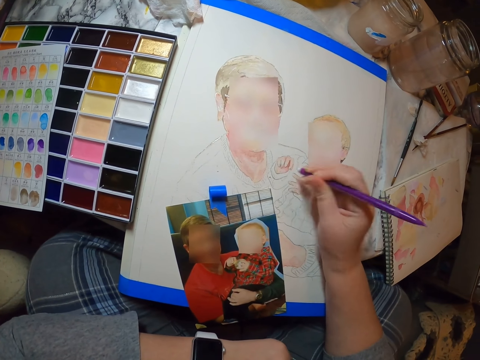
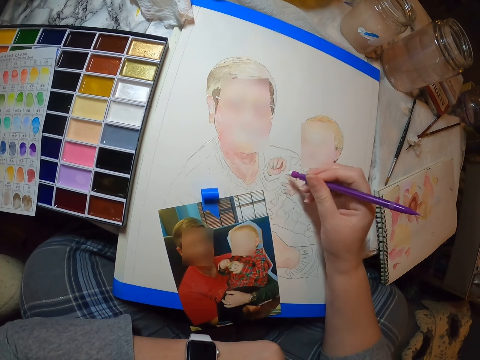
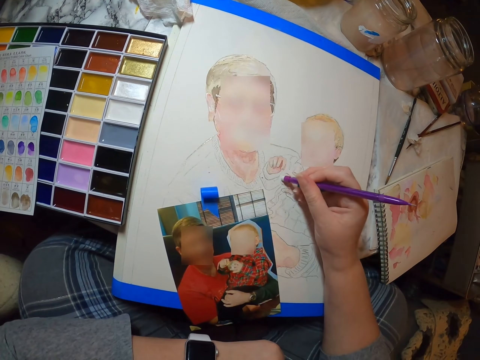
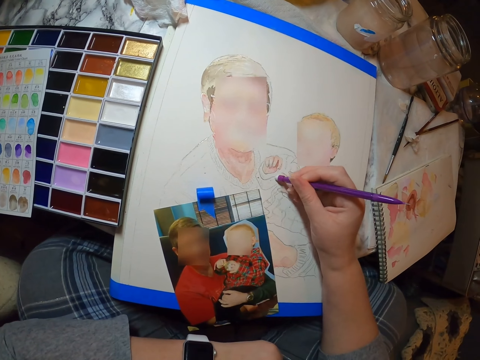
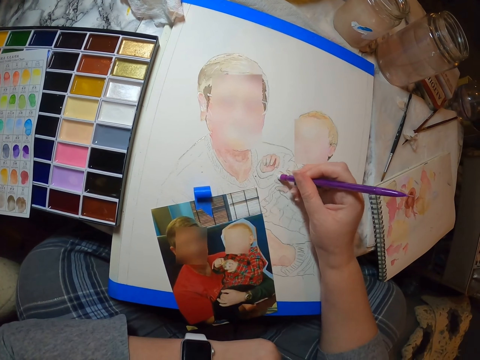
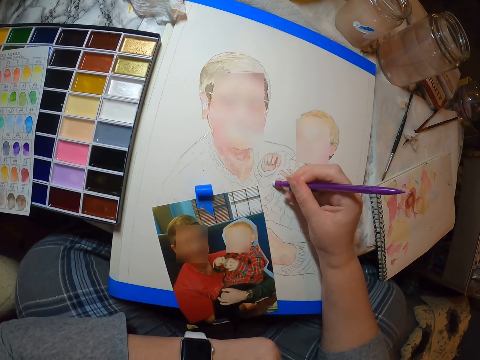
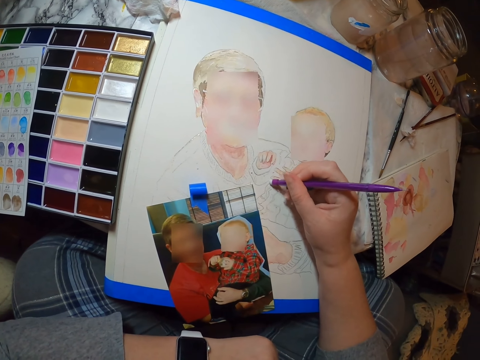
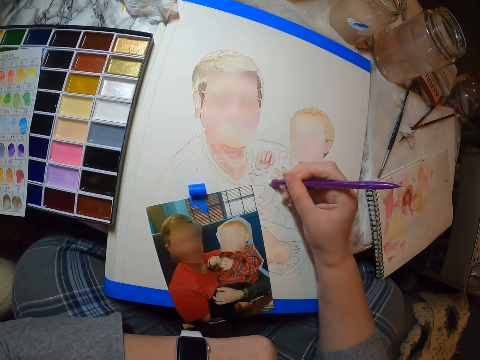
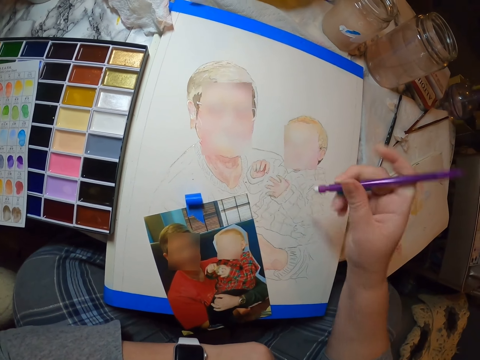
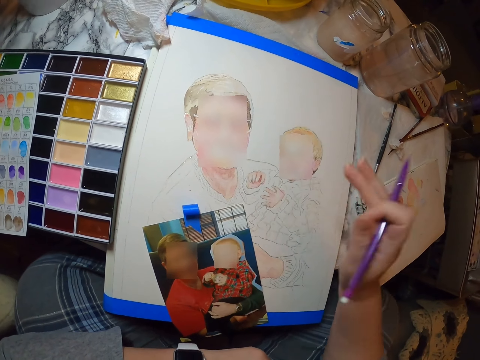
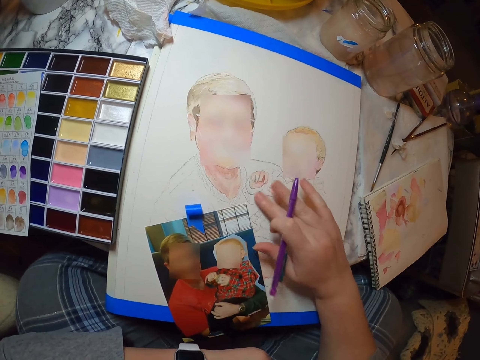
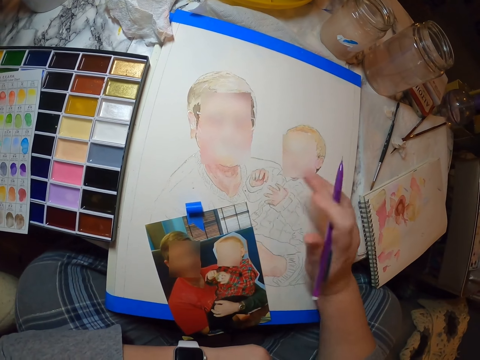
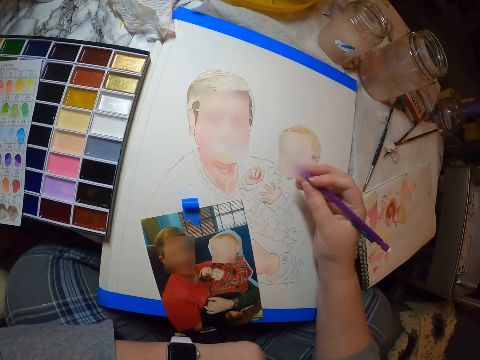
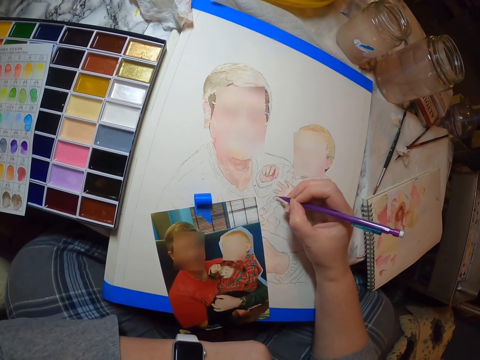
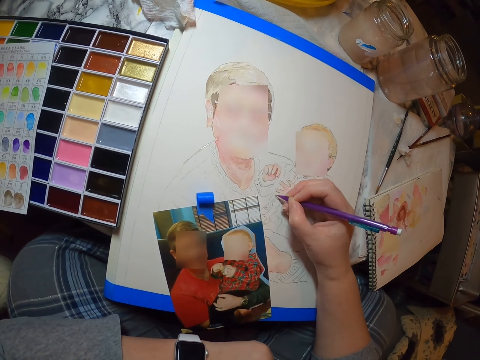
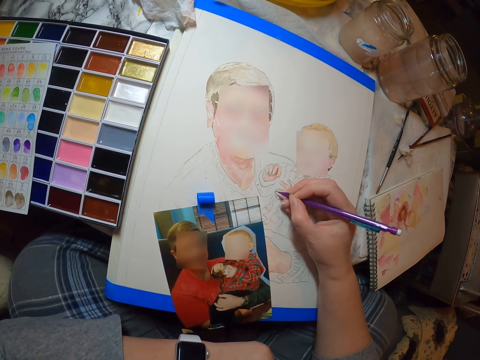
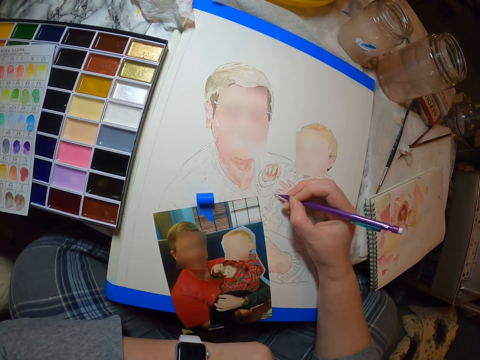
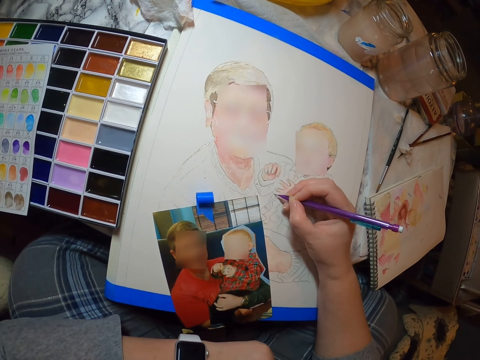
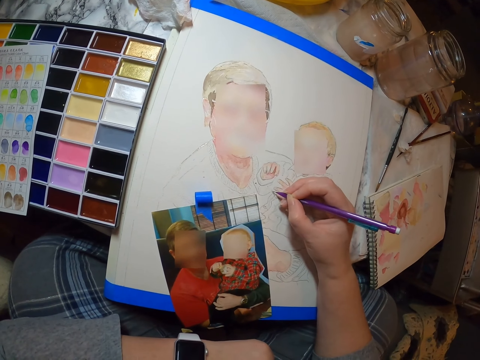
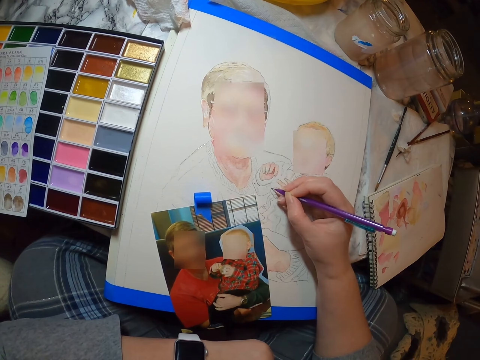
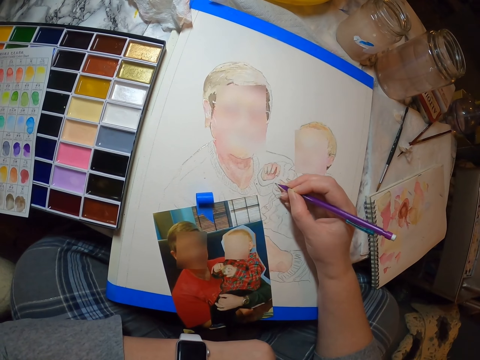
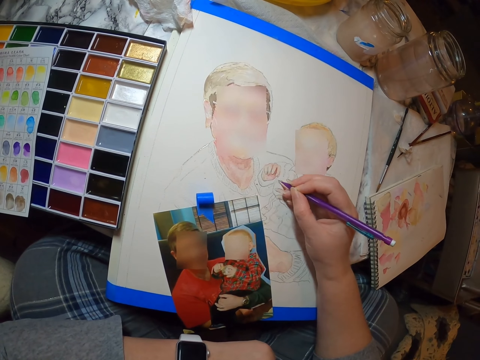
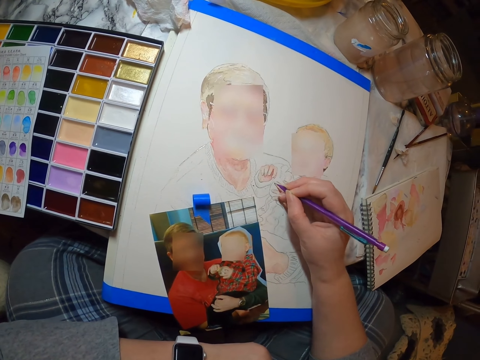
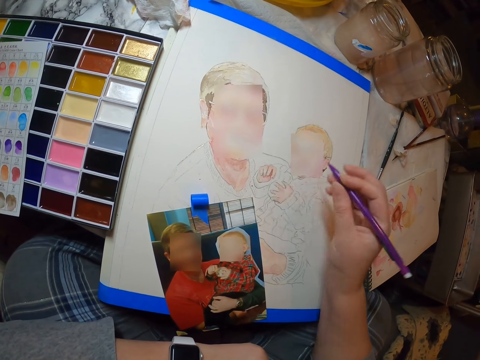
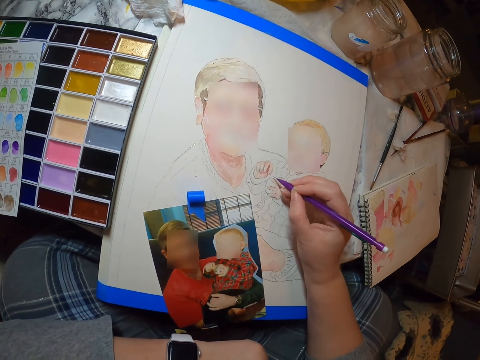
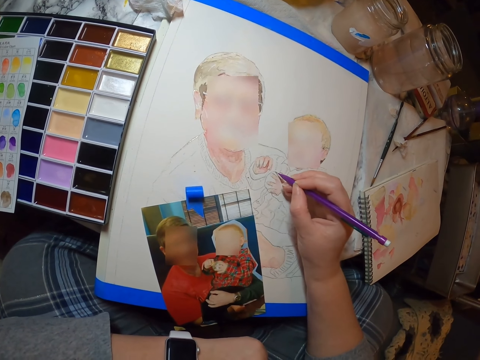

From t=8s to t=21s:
The camera wearer draws on the paper. They turn the sketch pen. They wipe the paper. They draw on the paper.

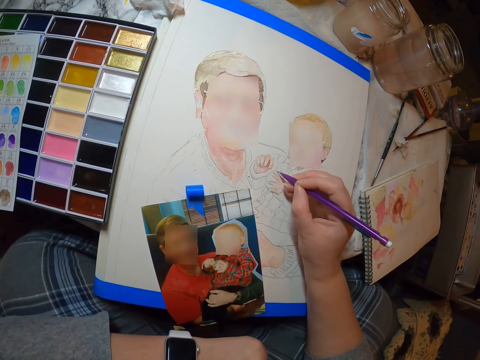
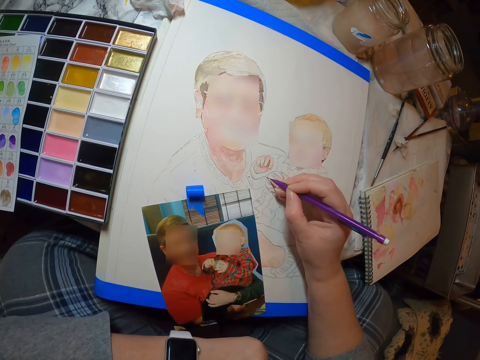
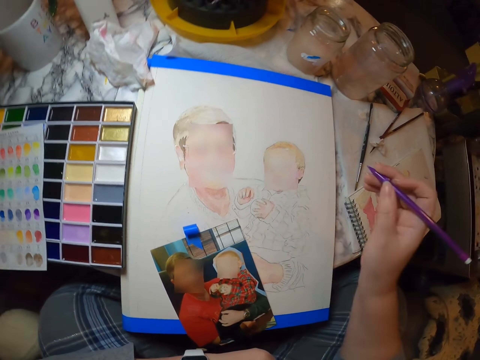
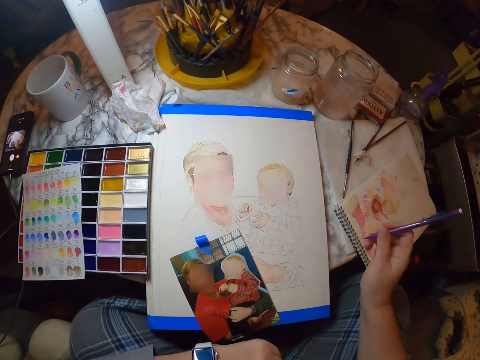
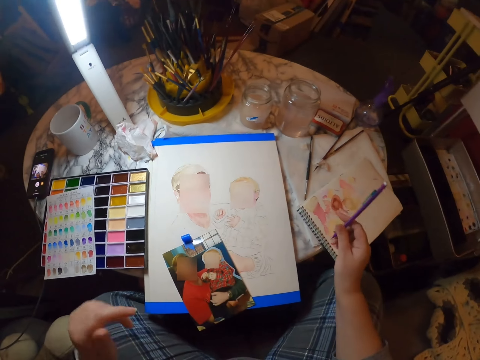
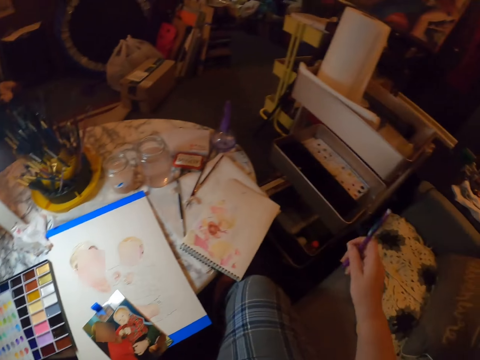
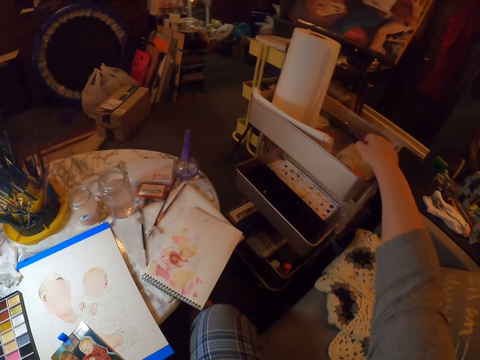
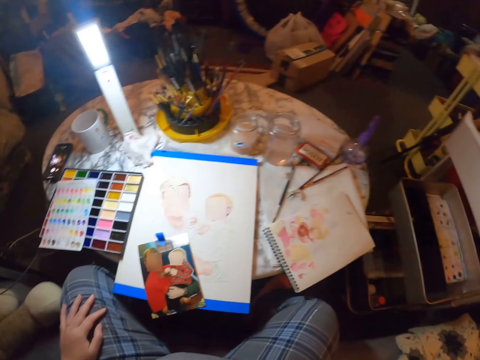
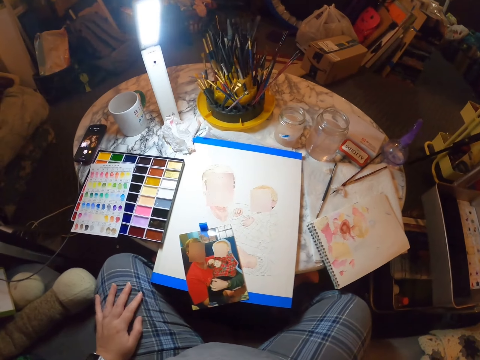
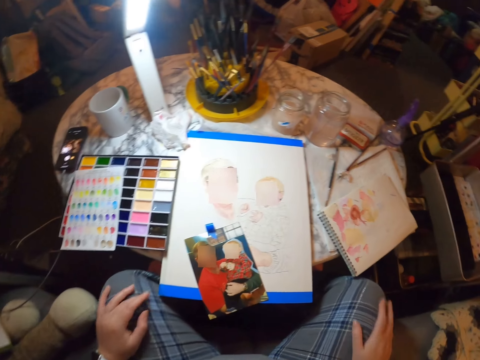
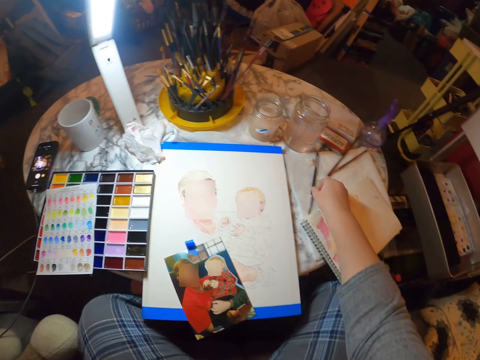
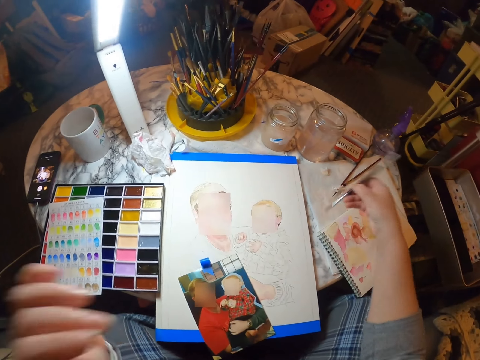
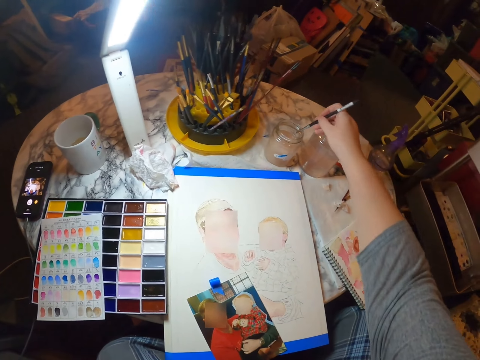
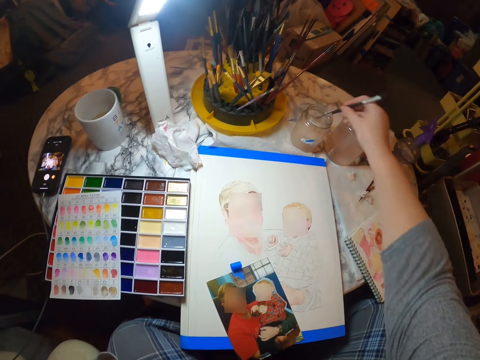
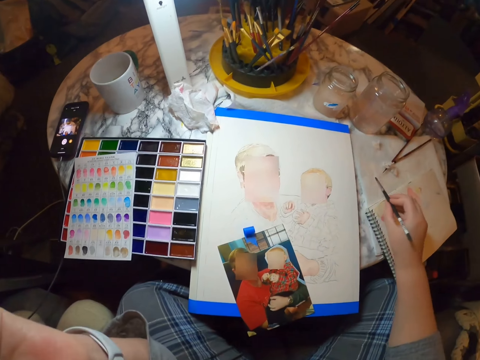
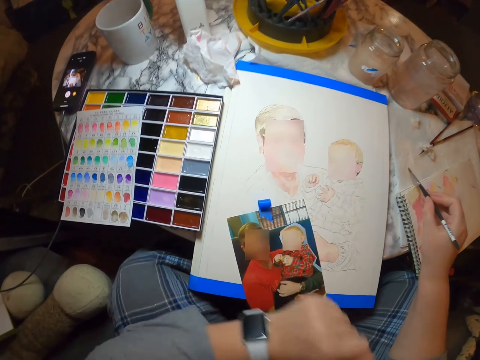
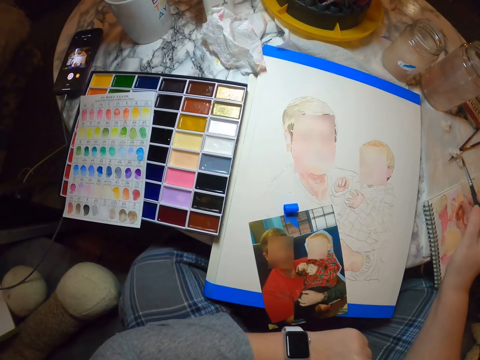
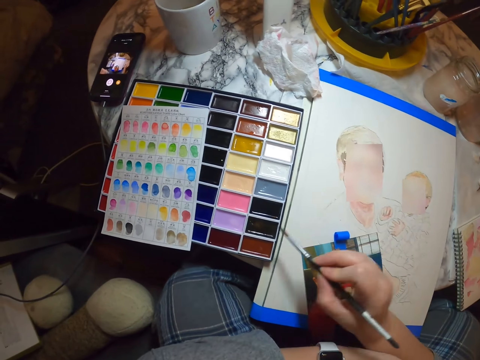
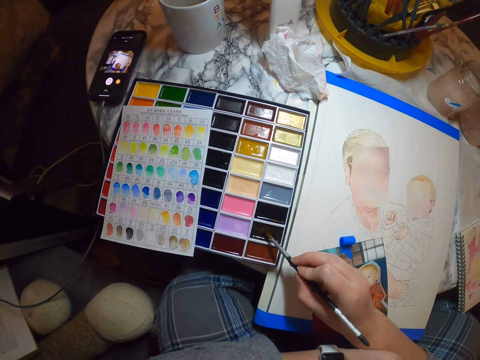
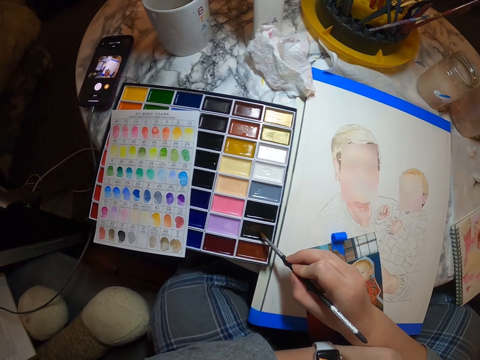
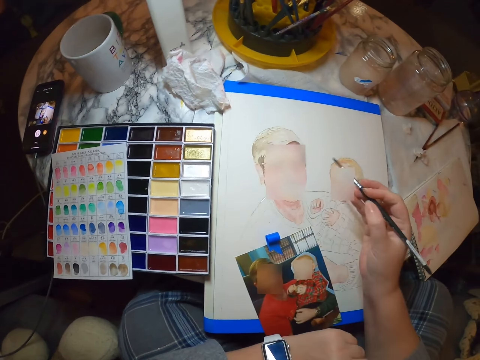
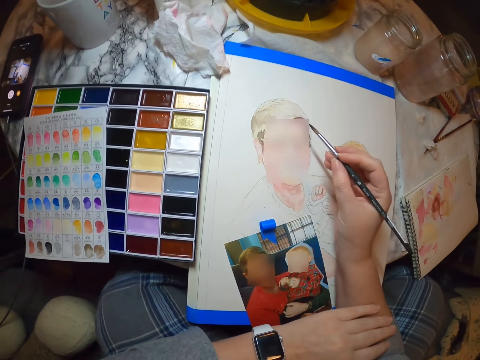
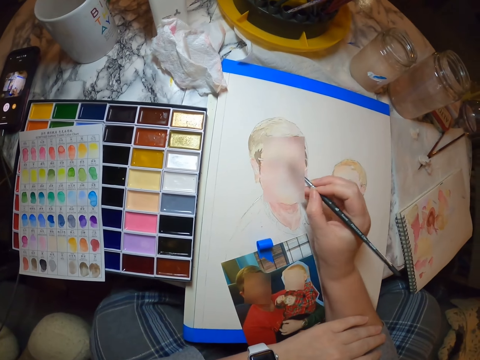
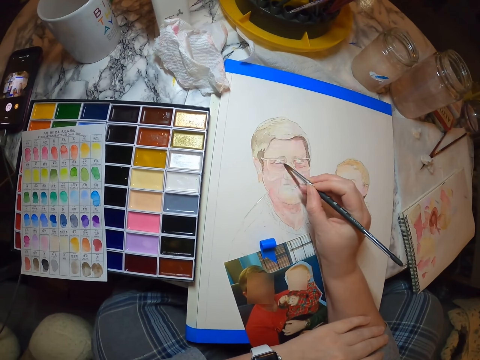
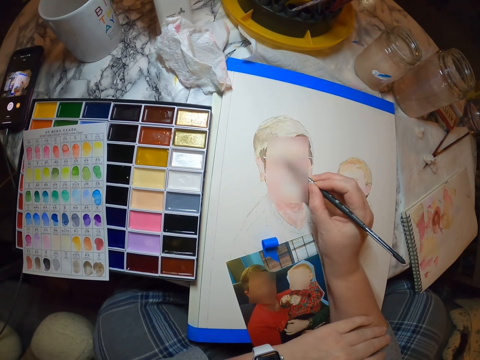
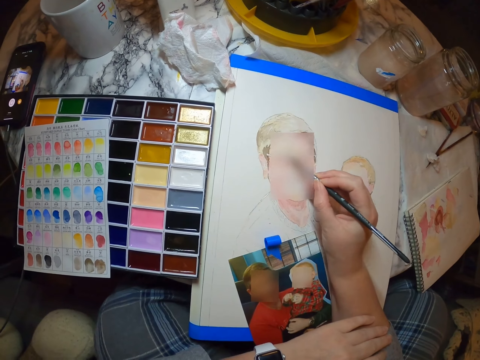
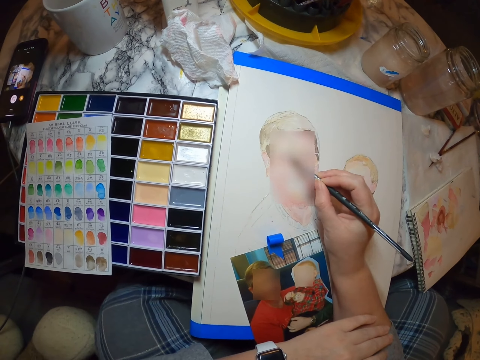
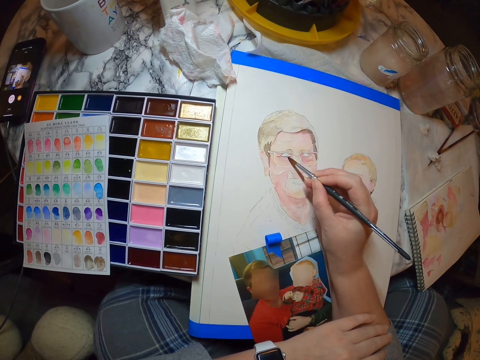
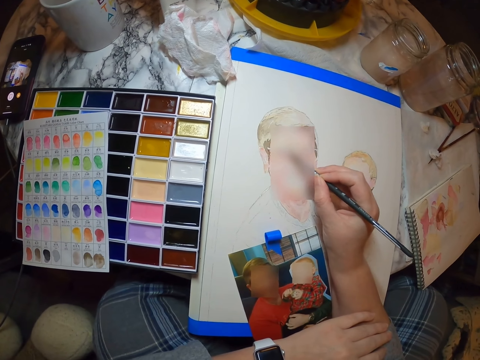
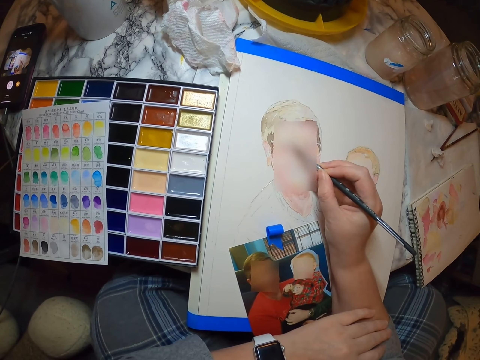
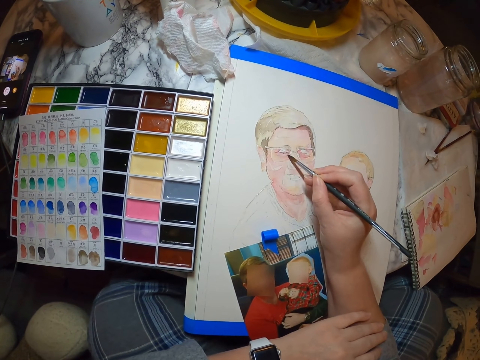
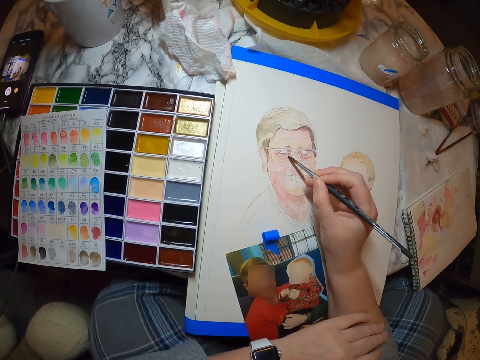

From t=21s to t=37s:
The camera wearer looks around. They put the art on the cabinet. They place the sketch pen into the box. They look around. They pick up a paint brush. They dip the paint brush into the water. They stare at the watch. They dip the paintbrush into the drawing paint. They paint the art. They draw on the paper.
